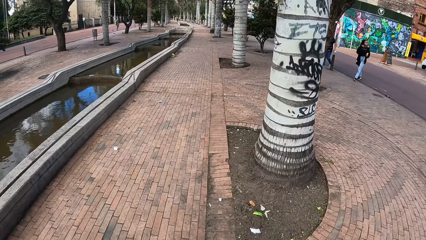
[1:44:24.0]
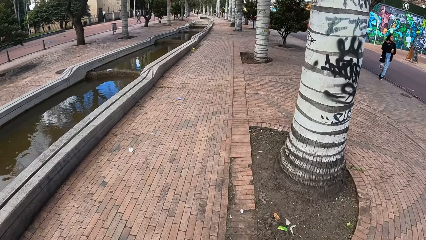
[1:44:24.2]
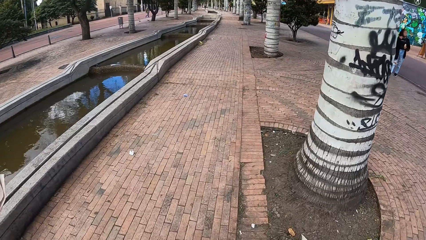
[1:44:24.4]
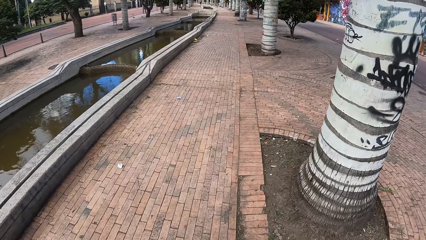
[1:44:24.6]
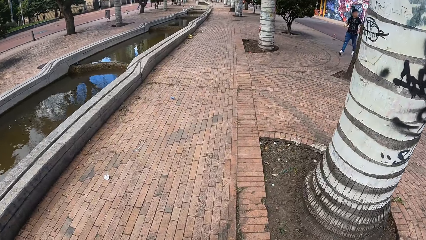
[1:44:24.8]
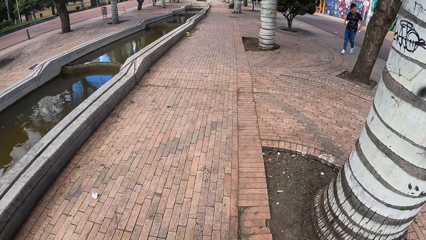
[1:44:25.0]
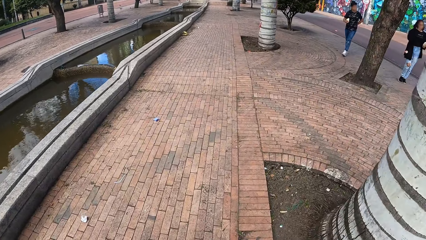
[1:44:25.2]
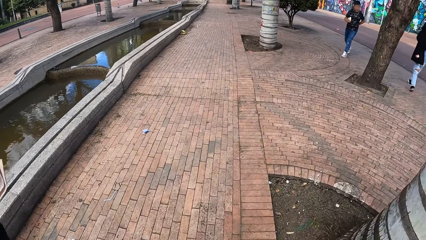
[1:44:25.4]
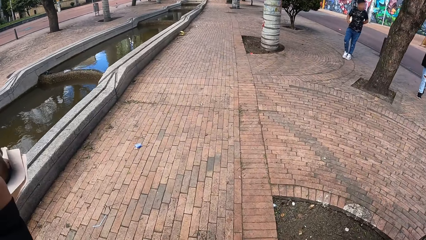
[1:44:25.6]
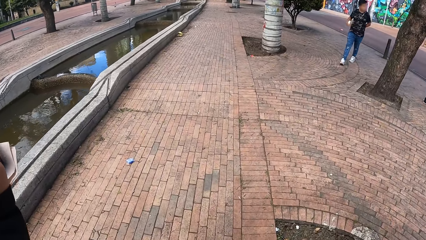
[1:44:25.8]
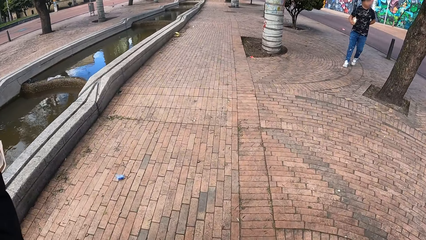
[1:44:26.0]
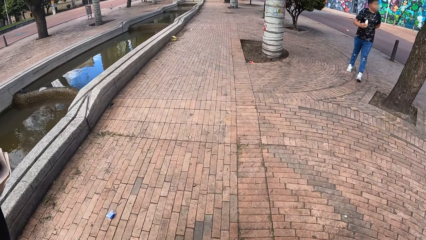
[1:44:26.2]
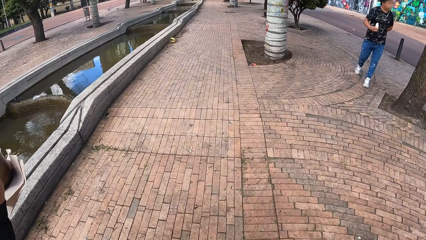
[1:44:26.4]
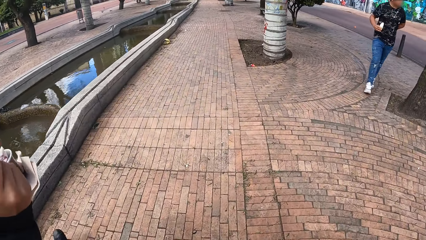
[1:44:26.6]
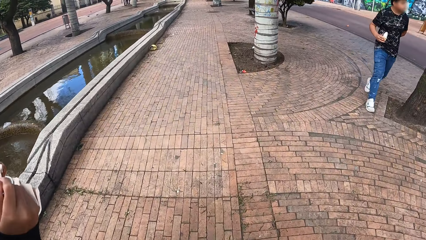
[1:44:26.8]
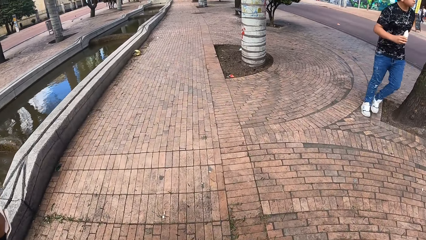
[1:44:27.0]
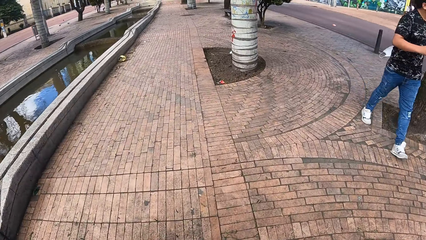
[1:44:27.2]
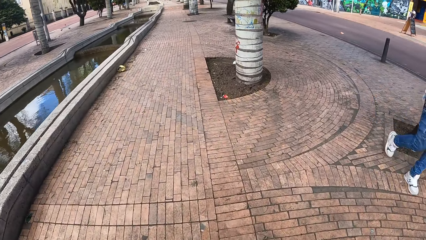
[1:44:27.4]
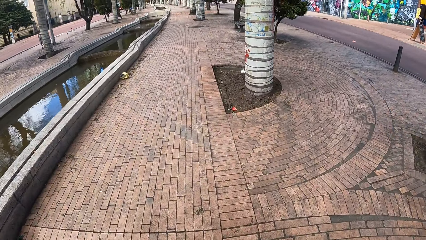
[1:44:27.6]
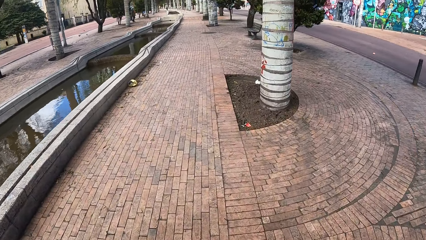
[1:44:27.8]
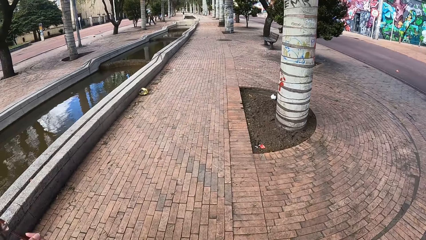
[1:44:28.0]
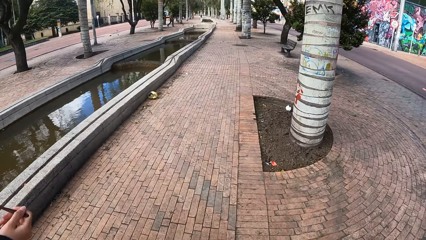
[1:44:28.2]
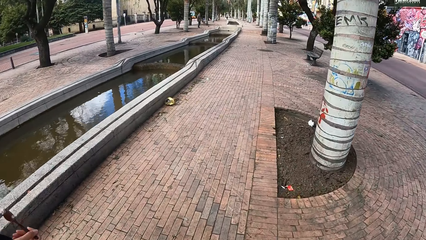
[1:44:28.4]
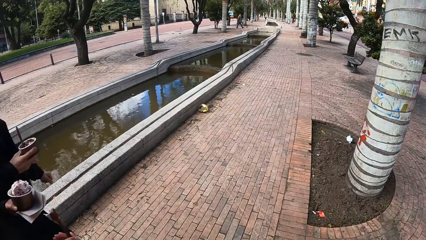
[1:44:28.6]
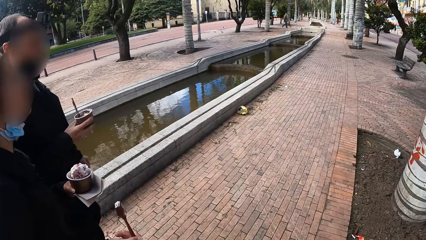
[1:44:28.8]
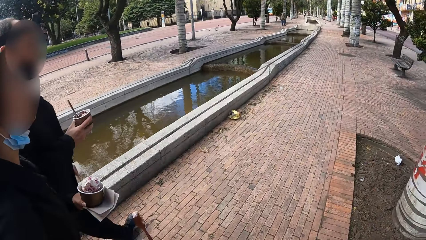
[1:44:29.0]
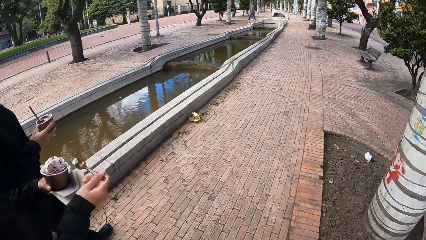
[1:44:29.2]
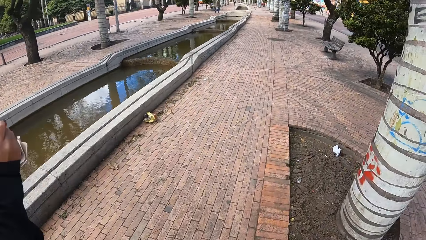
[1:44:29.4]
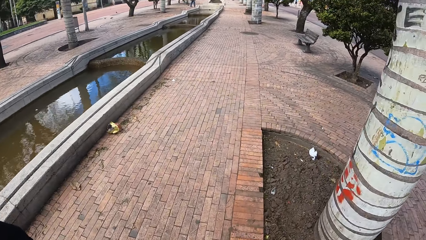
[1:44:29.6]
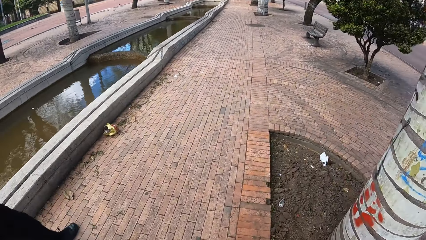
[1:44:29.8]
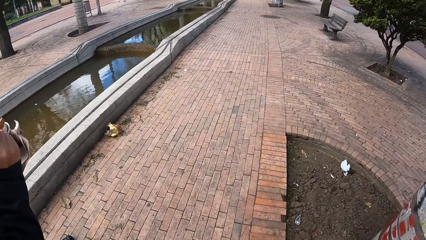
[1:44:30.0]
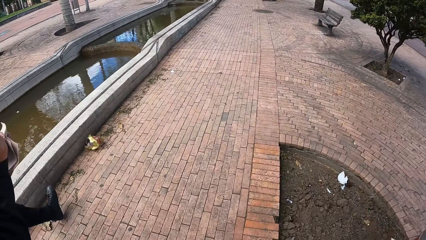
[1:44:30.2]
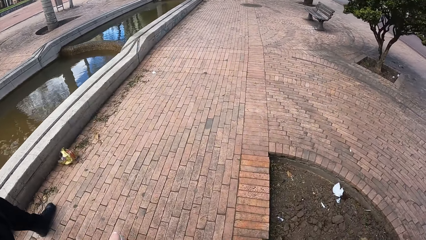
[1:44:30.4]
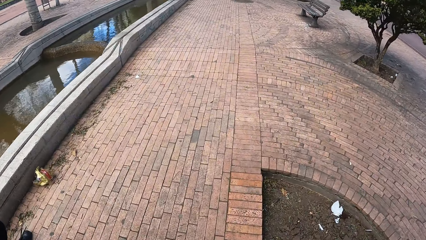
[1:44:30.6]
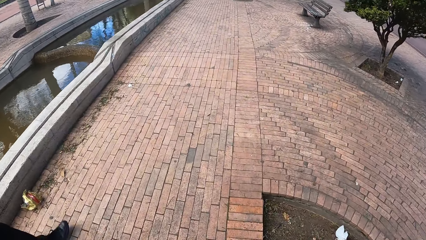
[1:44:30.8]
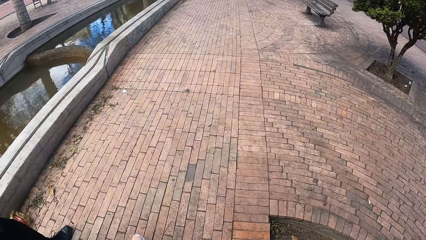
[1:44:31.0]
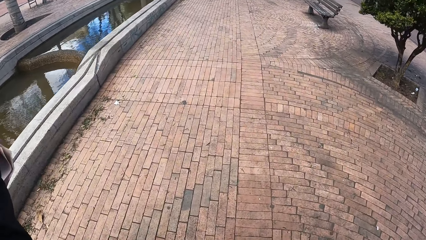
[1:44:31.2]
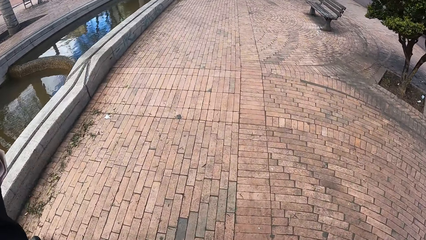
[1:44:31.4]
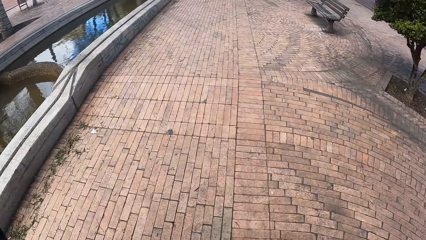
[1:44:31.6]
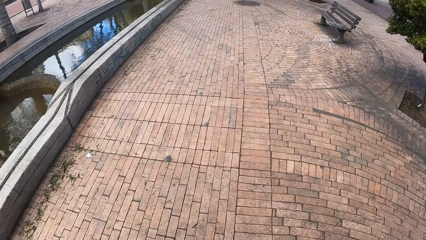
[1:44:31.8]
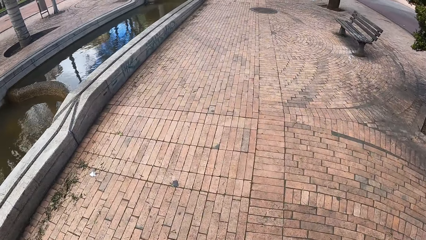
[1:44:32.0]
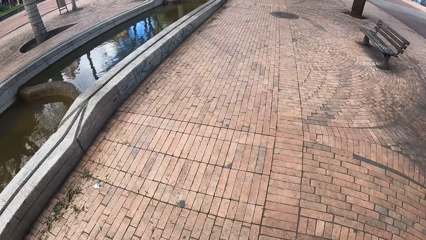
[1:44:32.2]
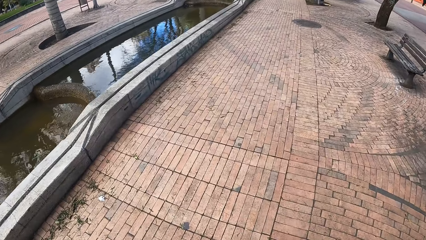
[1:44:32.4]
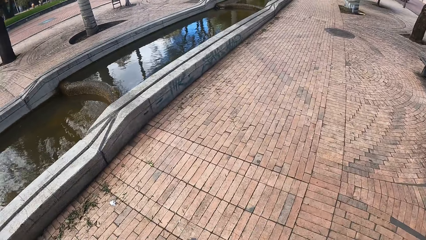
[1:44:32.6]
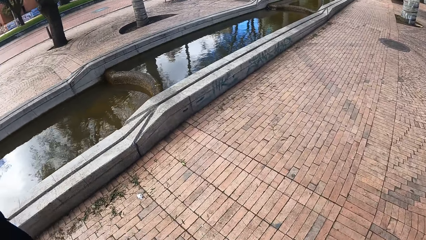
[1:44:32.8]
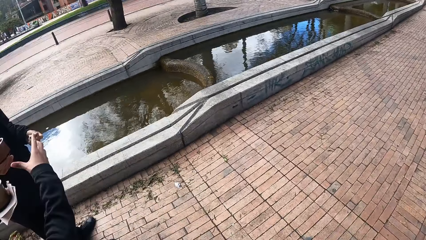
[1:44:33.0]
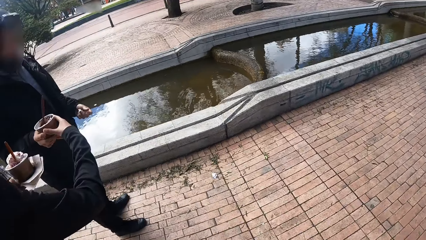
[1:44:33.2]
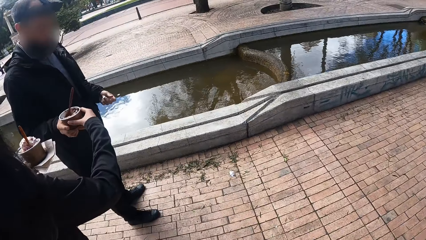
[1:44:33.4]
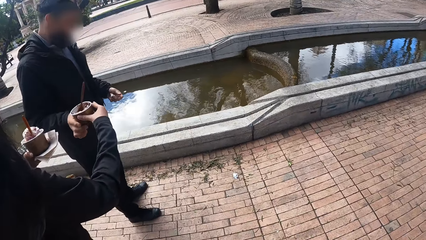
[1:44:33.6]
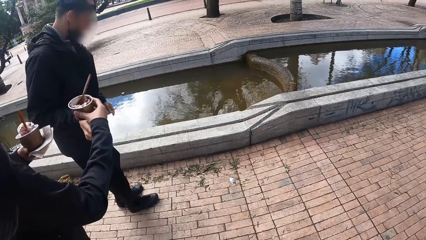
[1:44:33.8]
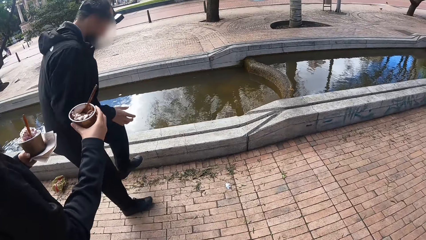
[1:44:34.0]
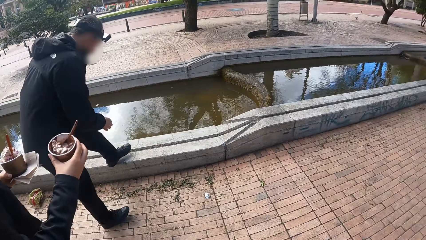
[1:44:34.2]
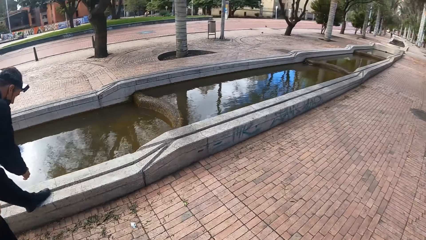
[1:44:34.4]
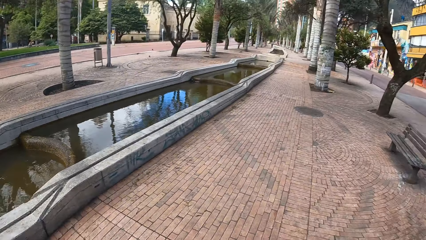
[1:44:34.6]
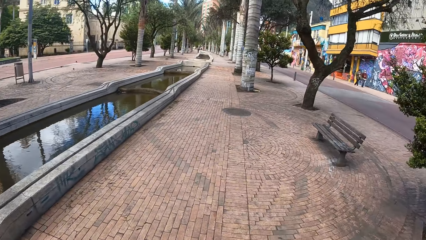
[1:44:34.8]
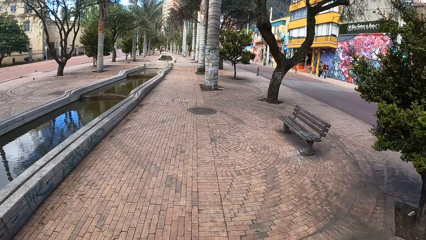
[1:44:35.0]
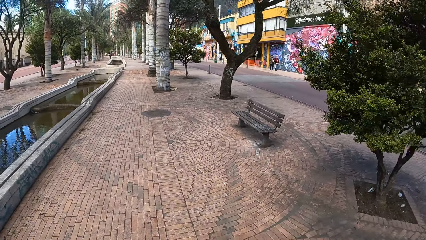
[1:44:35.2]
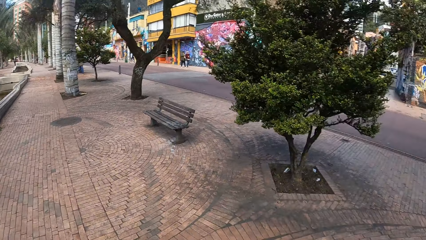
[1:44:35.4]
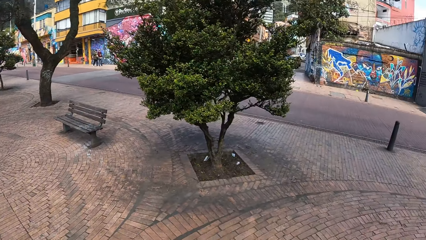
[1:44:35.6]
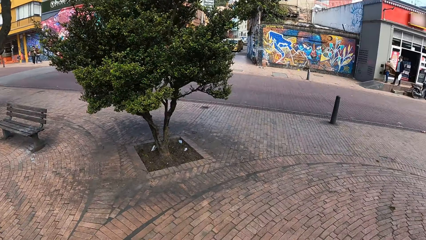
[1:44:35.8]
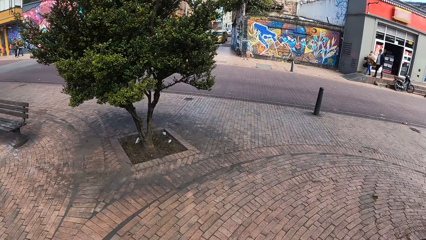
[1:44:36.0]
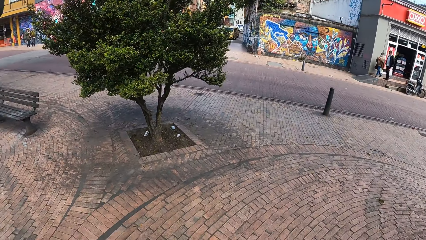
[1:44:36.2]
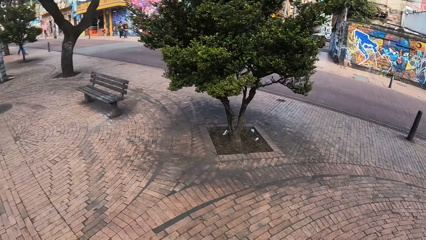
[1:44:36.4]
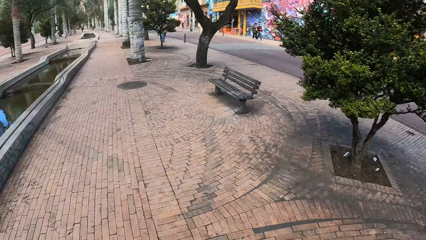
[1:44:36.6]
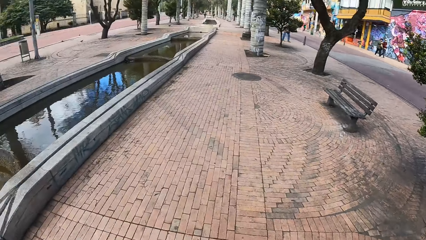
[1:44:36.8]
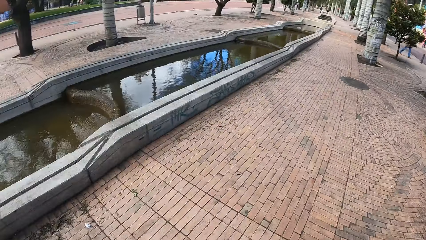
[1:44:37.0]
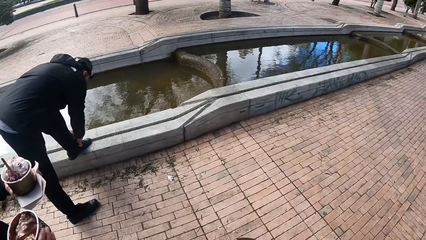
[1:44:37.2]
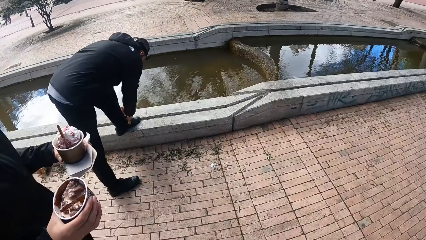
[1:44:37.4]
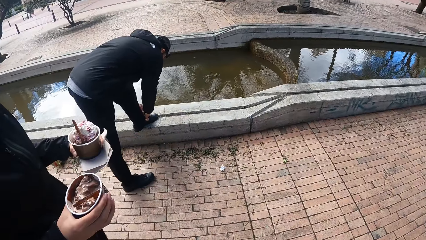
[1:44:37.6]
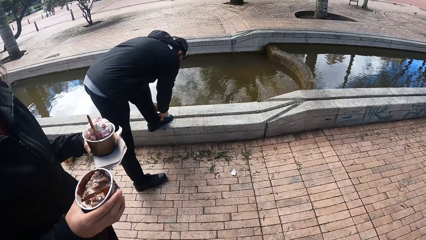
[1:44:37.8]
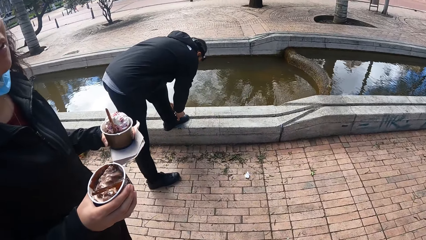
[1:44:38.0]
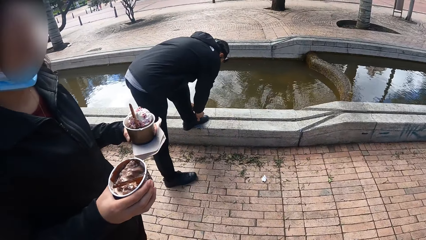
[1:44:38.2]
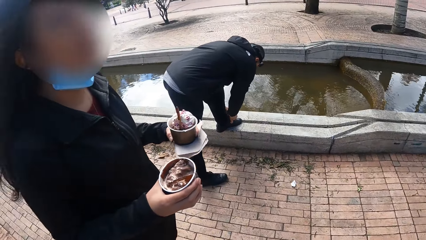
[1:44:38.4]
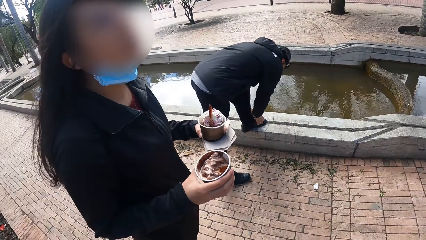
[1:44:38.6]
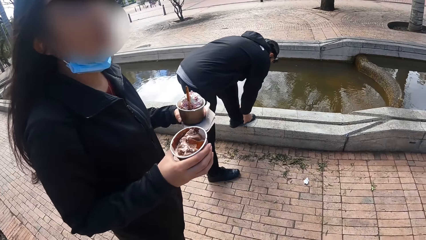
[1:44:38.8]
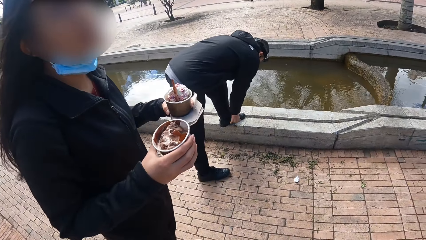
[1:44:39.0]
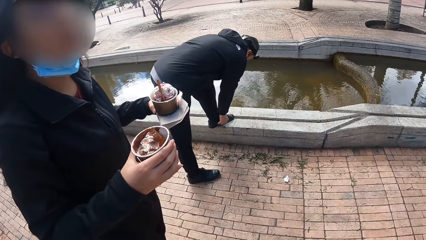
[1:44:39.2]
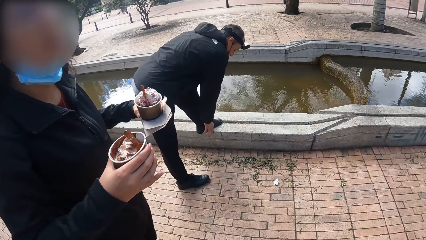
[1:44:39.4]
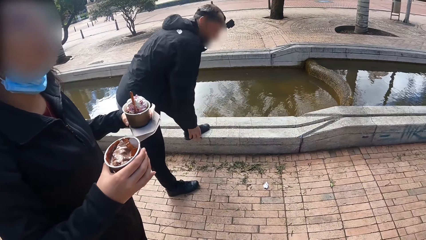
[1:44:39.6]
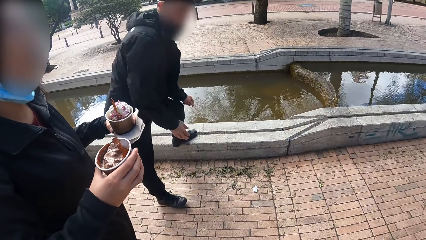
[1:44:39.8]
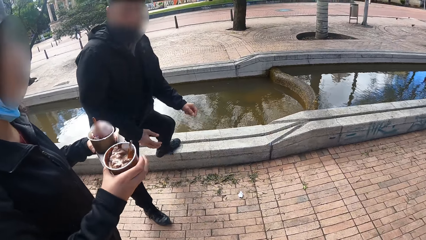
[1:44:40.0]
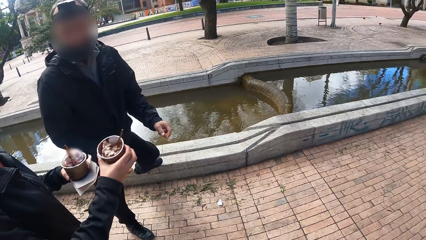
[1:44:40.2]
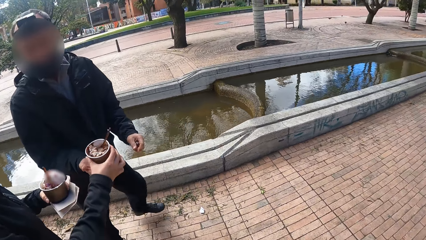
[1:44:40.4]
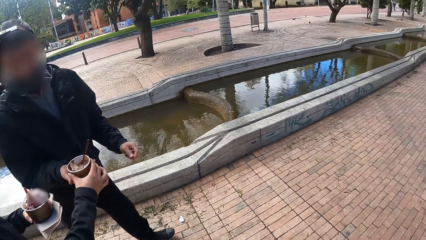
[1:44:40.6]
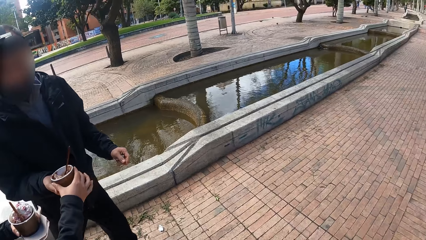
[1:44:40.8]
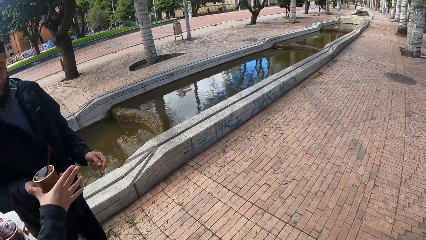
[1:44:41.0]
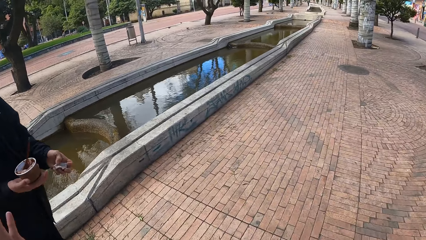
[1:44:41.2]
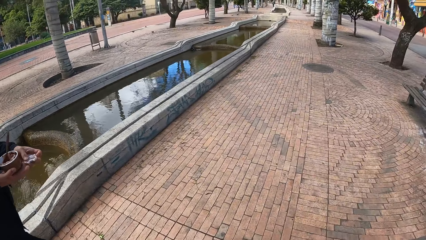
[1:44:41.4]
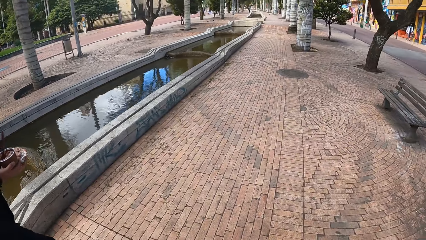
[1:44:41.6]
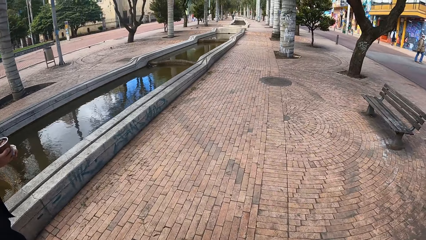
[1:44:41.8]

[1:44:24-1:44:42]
The woman licks the ice cream from the spoon in her right hand. The man gives the woman the bowl of ice cream with his right hand. The camera wearer looks on the other side. The man tightens his shoelace on his left leg with his hands. The camera wearer looks around the street. They converse with the woman. The woman gives the man the bowl of ice cream with her right hand.
